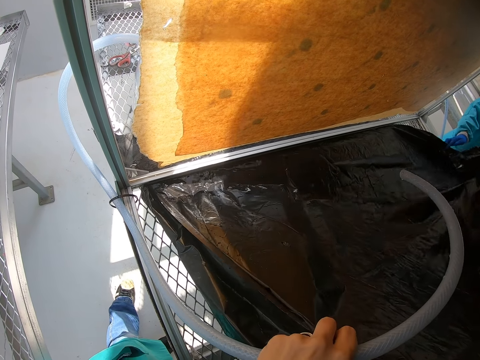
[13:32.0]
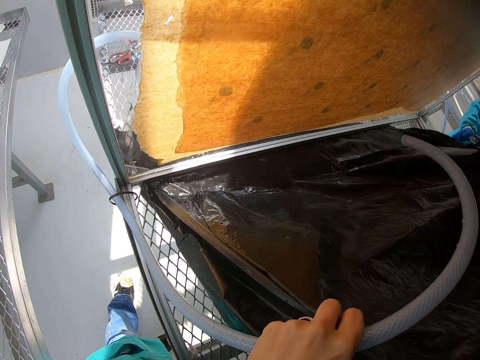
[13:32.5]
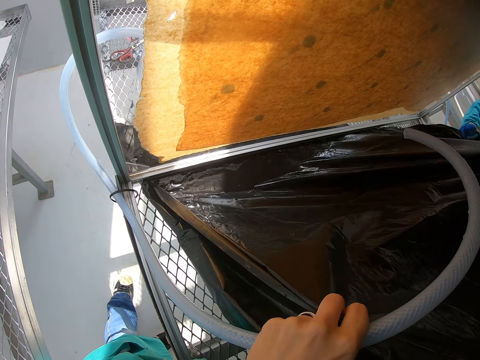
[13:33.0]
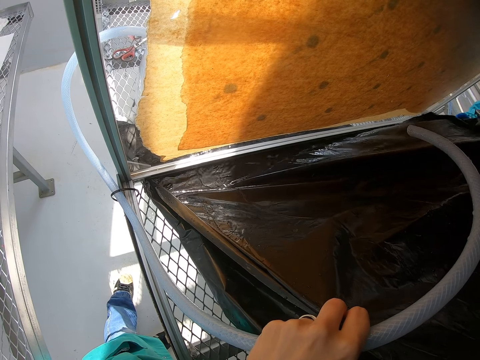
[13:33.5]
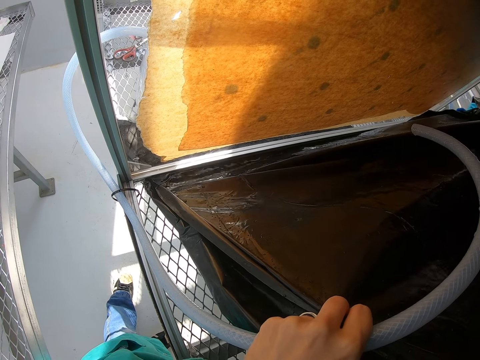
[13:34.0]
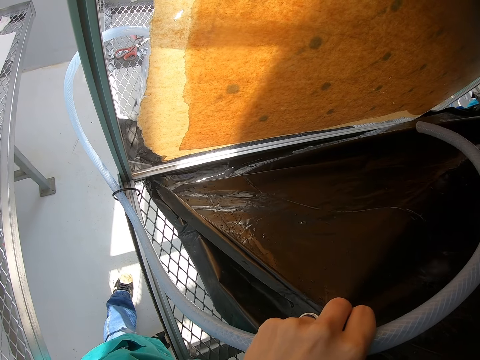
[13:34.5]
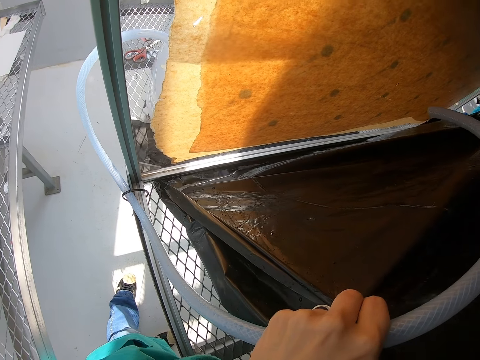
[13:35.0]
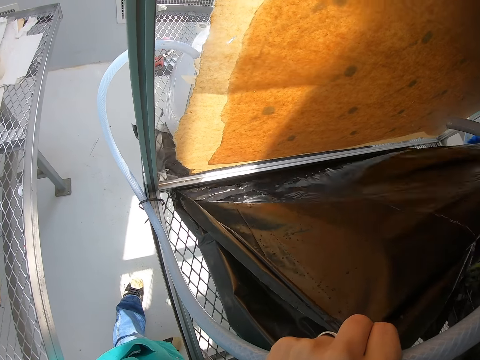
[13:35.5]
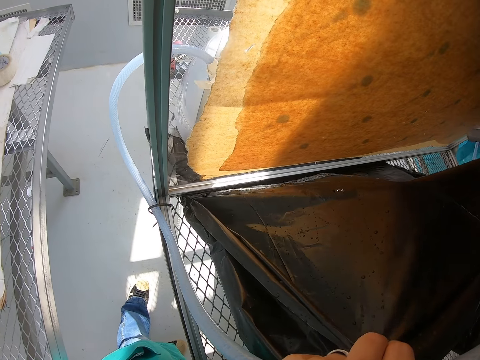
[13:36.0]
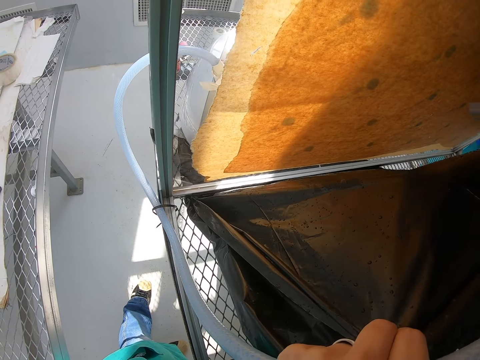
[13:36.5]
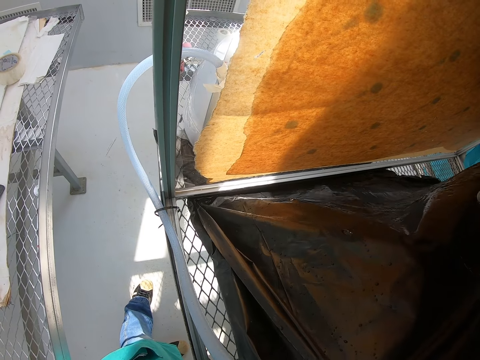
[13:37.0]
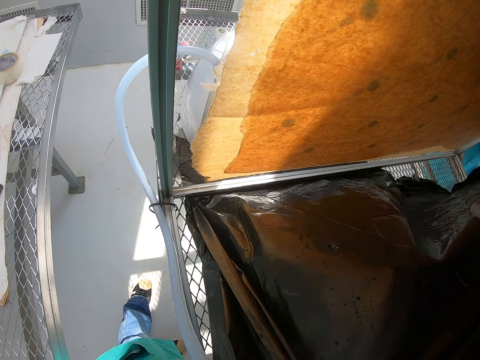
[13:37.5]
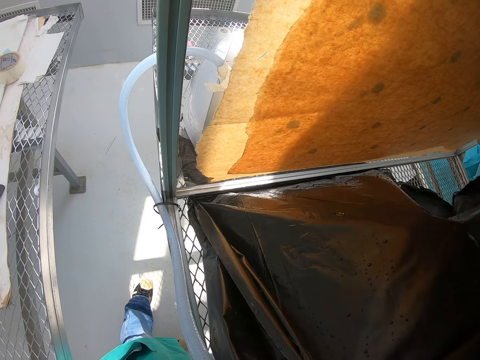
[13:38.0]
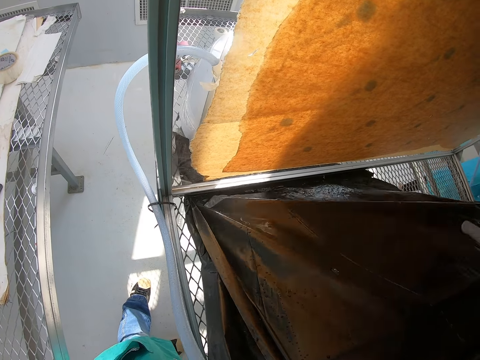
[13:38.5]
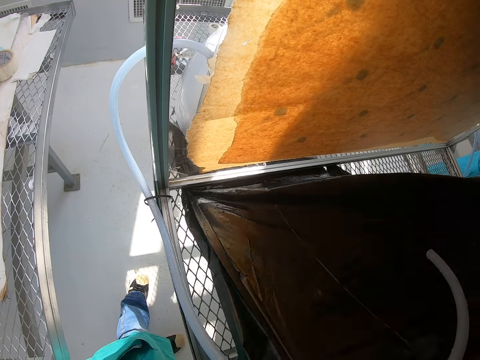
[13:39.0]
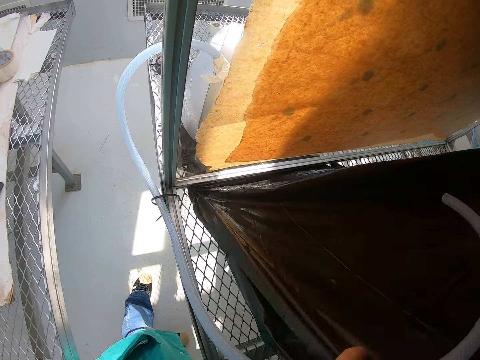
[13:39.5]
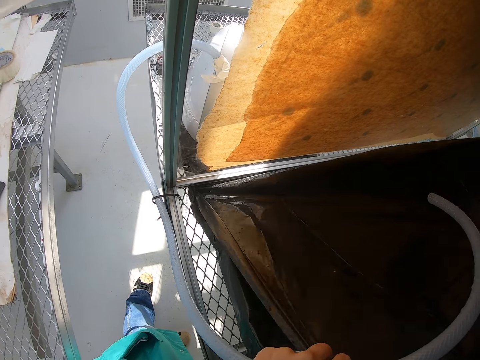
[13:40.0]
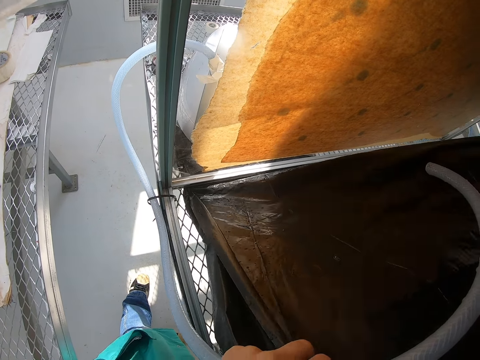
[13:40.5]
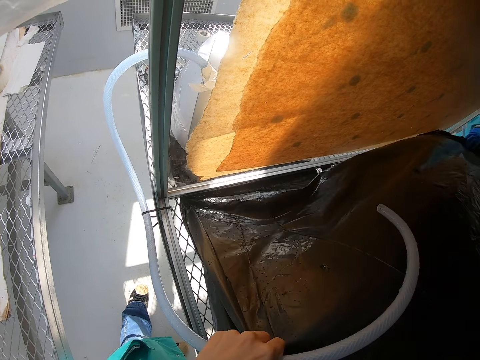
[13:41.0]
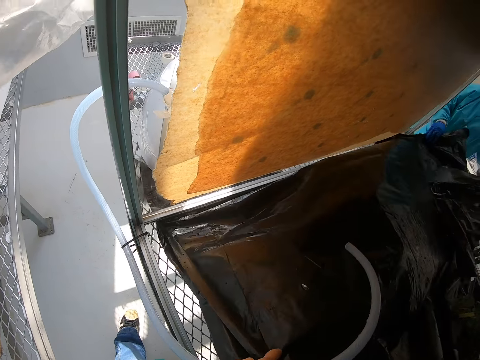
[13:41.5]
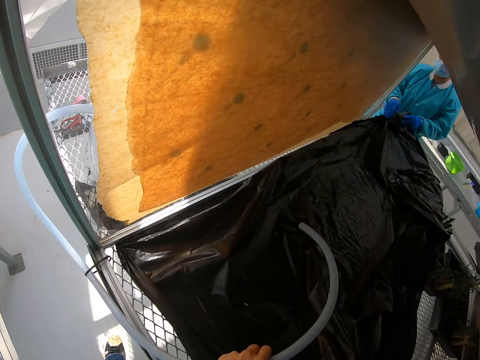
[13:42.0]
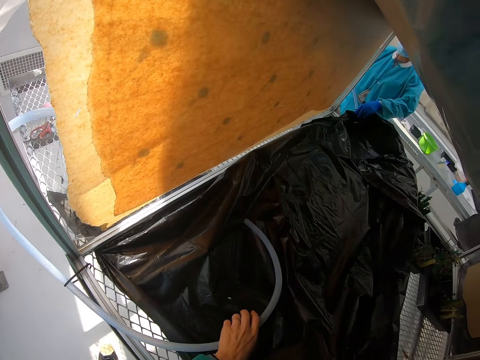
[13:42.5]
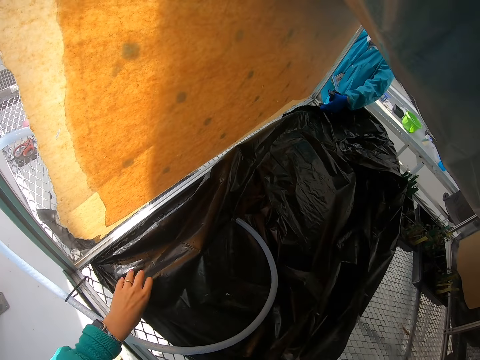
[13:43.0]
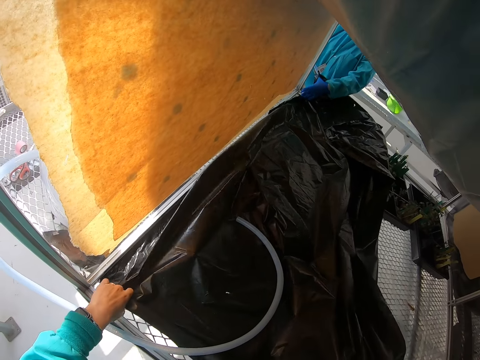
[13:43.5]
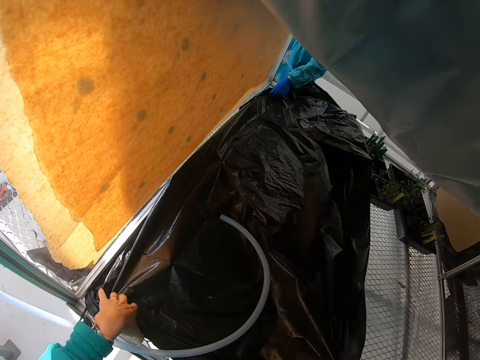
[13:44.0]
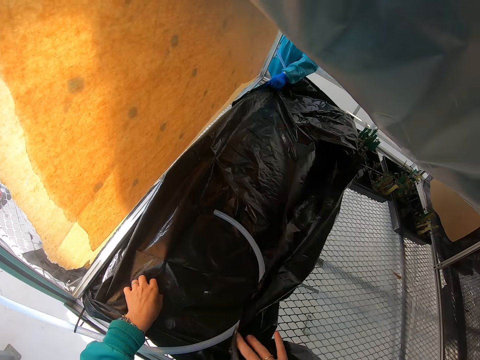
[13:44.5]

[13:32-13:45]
The camera wearer pours water out of the polythene paper. They shake off water from the plastic sheet. They spread the polythene paper with a lady.

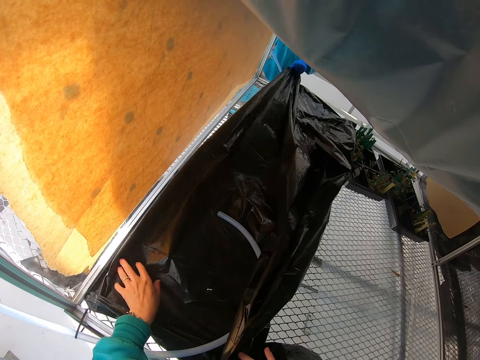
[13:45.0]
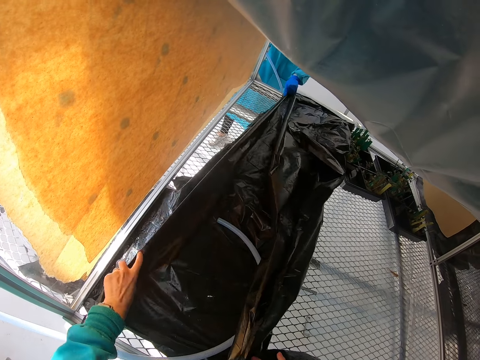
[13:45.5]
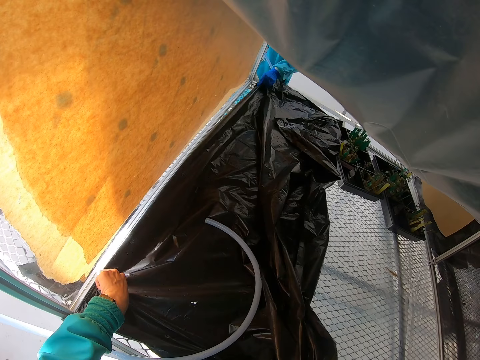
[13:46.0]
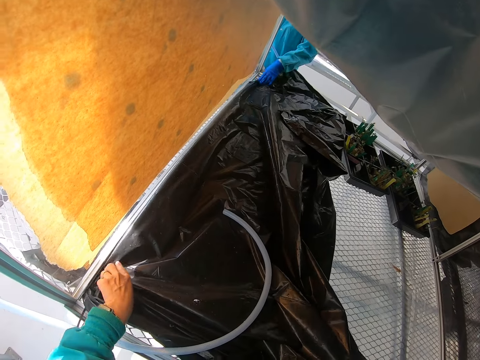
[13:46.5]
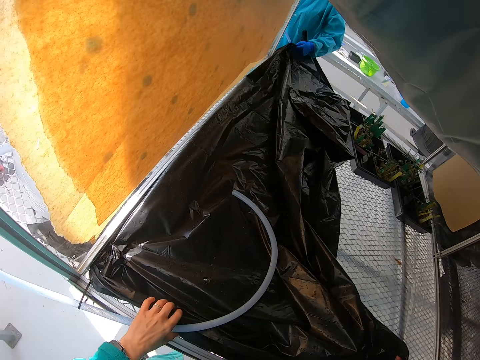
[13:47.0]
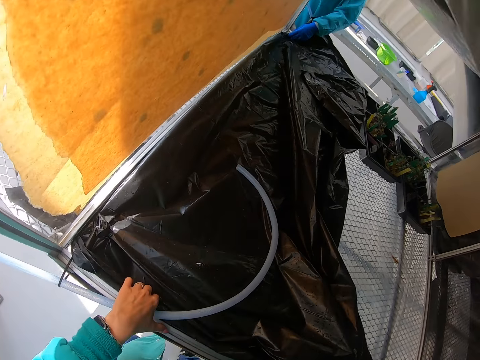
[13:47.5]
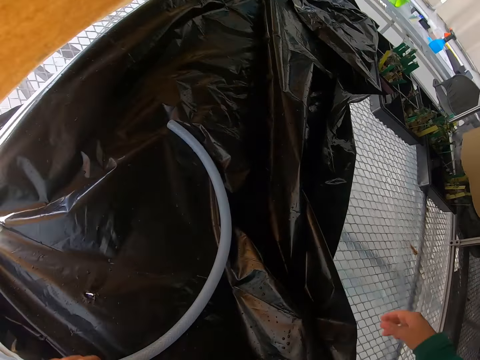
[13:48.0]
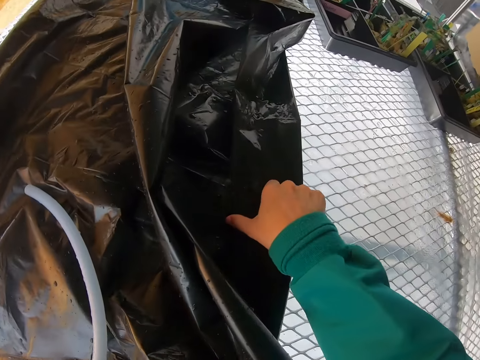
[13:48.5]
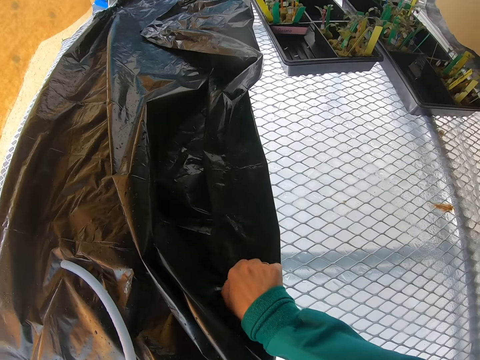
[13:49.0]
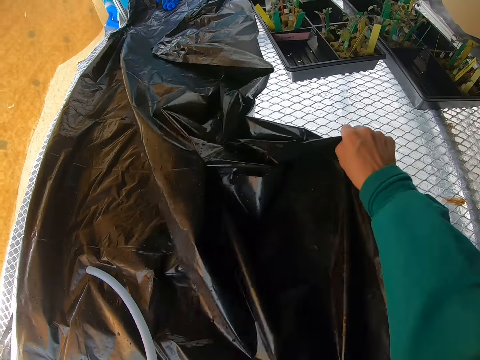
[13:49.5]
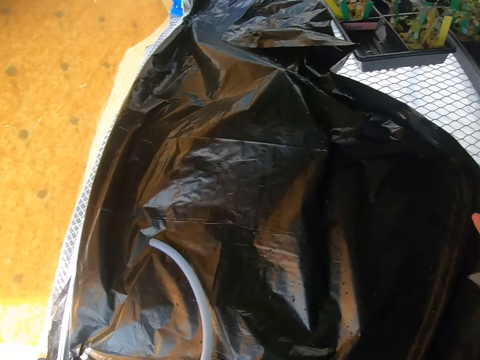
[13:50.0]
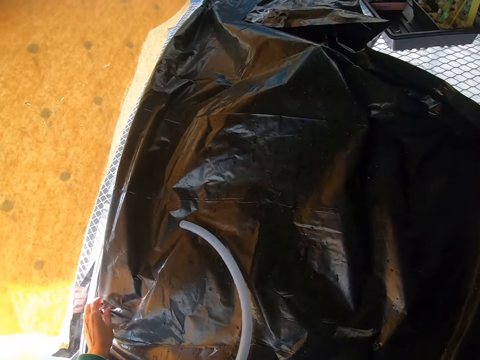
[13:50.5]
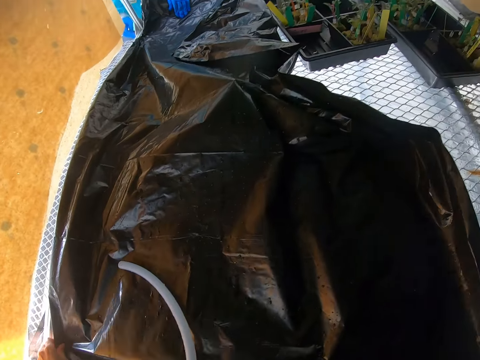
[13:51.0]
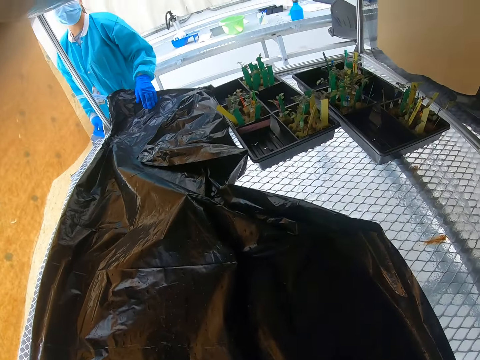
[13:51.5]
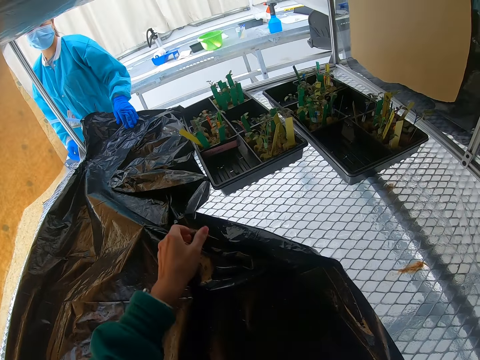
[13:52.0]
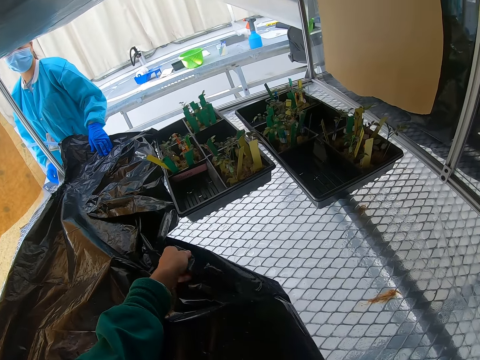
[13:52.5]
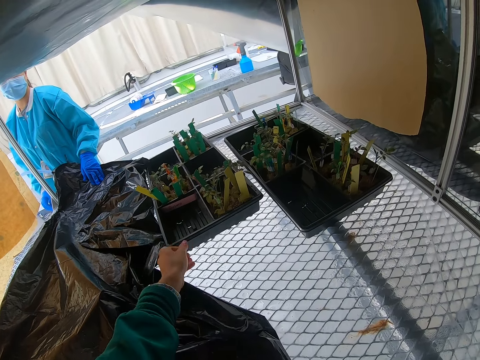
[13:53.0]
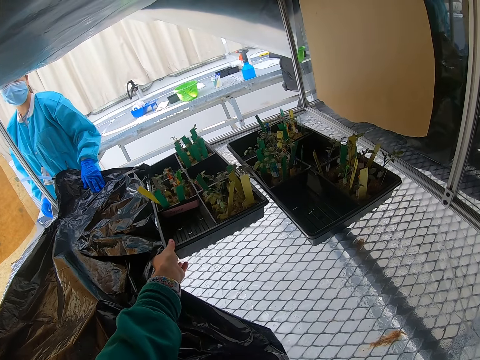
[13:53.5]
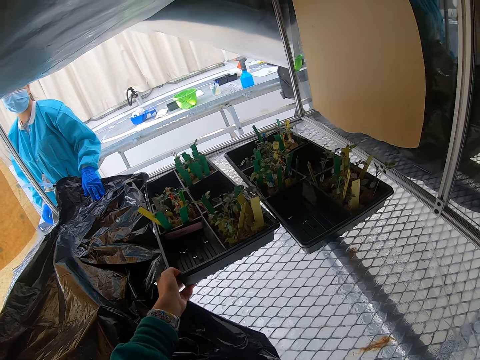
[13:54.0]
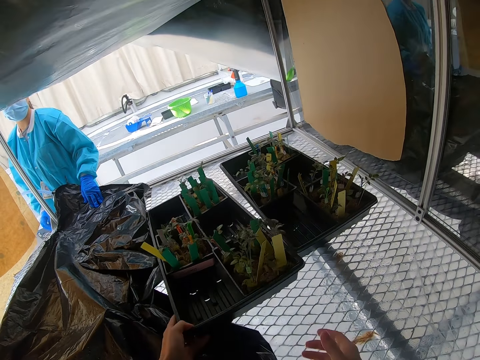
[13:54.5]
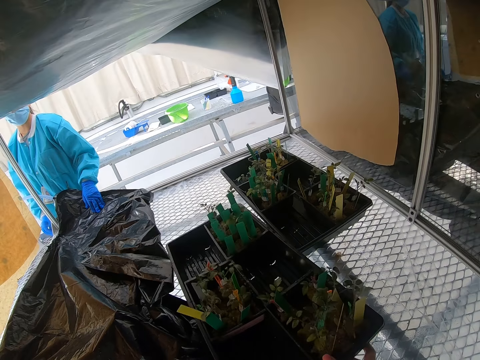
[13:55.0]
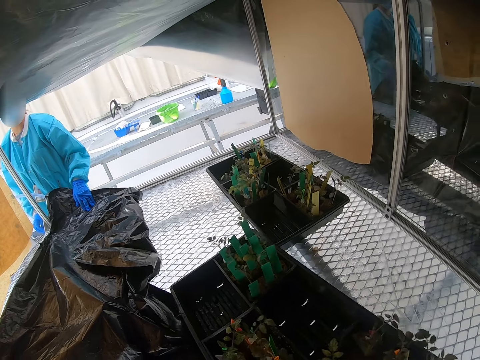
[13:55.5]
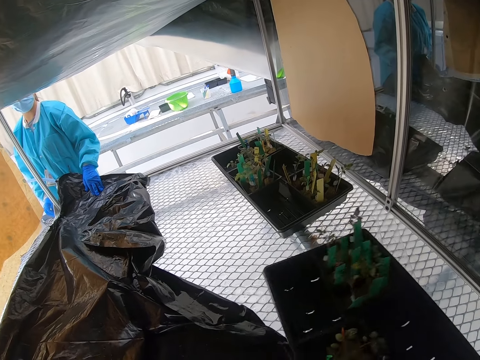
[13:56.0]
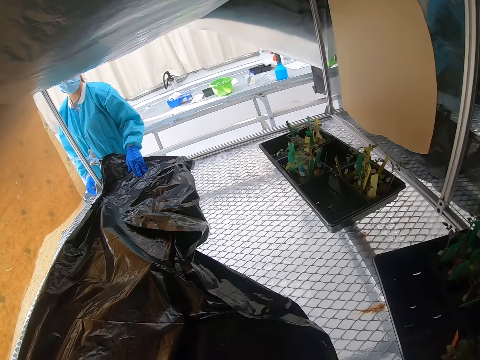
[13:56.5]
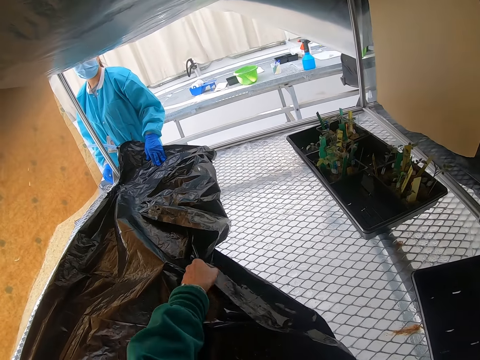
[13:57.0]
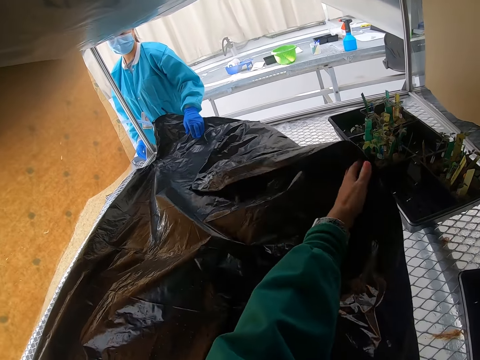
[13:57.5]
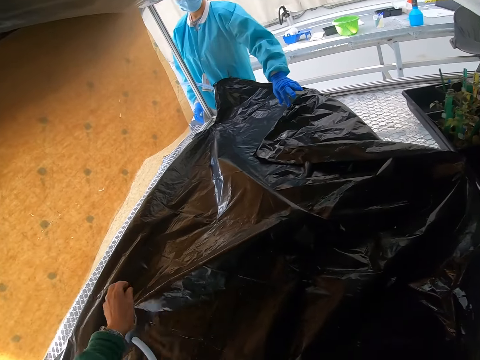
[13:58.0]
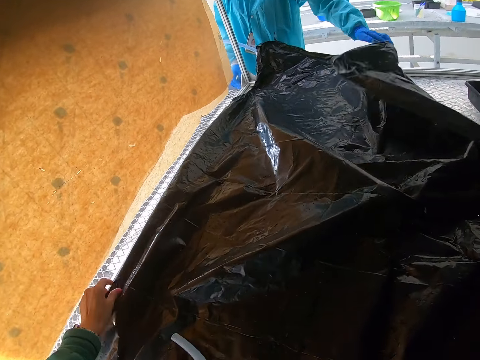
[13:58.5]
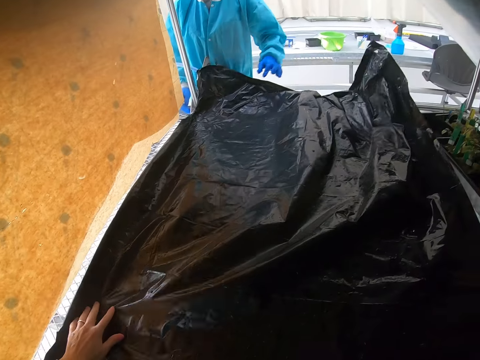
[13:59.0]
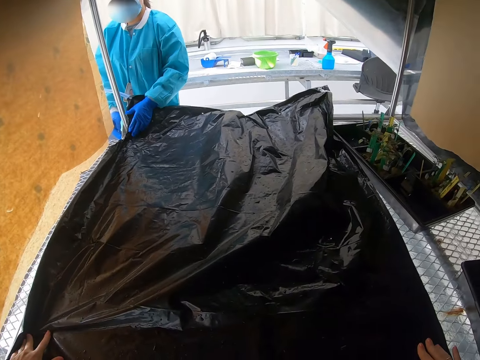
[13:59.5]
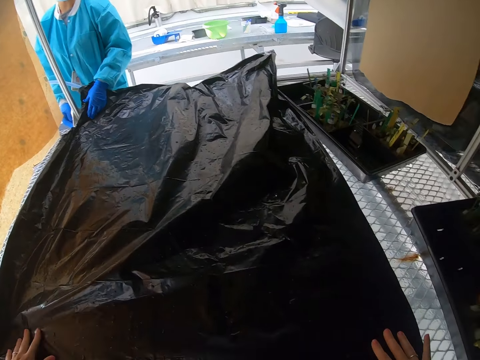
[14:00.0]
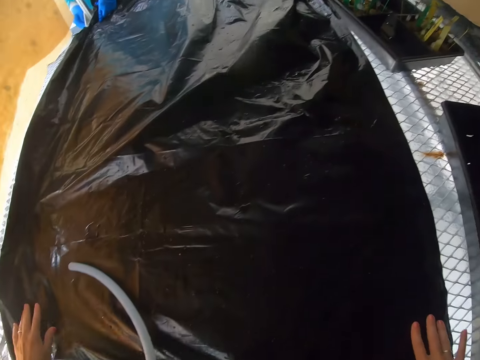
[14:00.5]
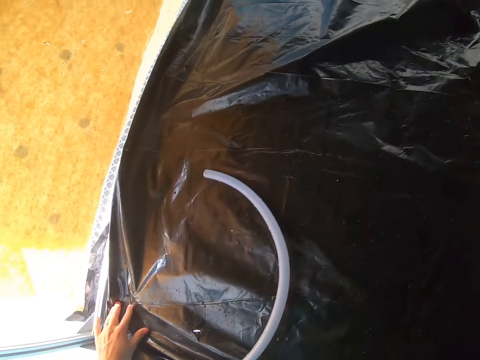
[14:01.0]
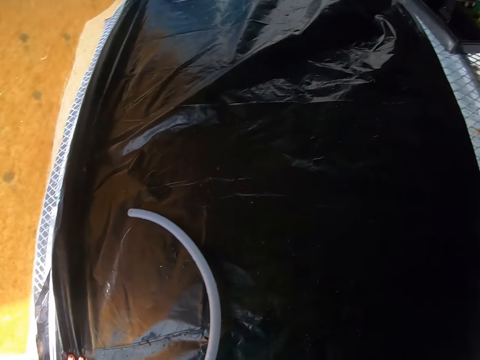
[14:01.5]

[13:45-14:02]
The camera wearer adjusts a plastic sheet. They spread the nylon paper over the wire mesh. They hold the water pipe with the left hand. They reach out for the nylon paper with the right hand. They grab the nylon and spread it over the wire mesh. They reach out for the nylon paper with the left hand. They grab the tray. They drag the plant tray. They spread the nylon paper over the wire mesh with a lady.
